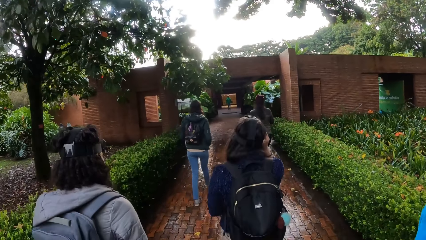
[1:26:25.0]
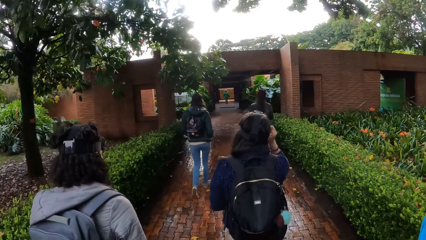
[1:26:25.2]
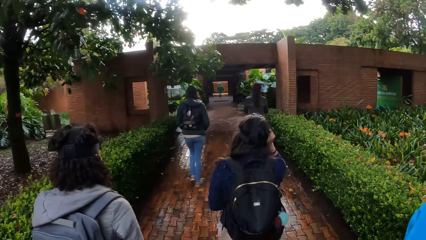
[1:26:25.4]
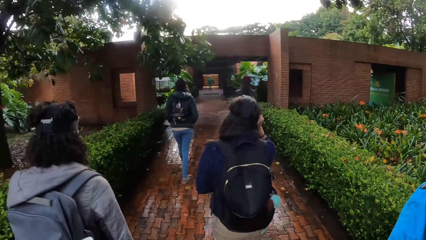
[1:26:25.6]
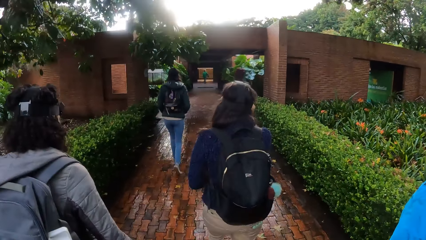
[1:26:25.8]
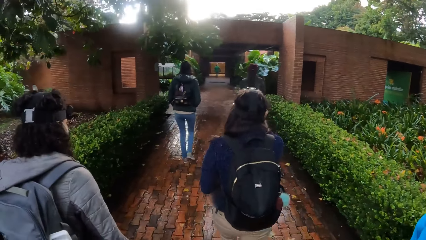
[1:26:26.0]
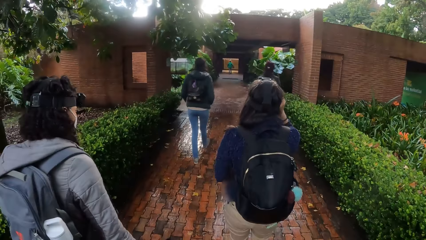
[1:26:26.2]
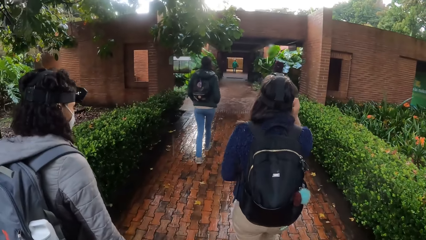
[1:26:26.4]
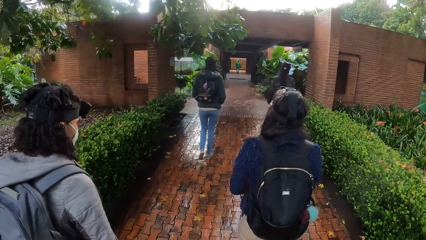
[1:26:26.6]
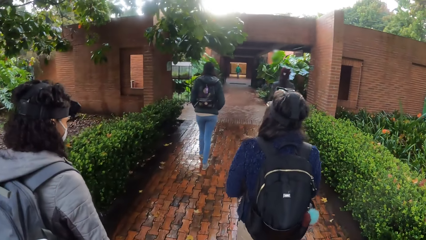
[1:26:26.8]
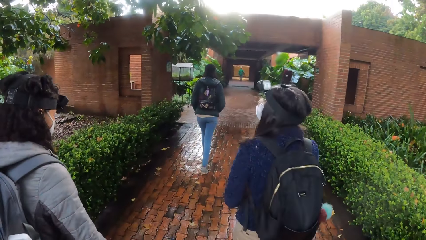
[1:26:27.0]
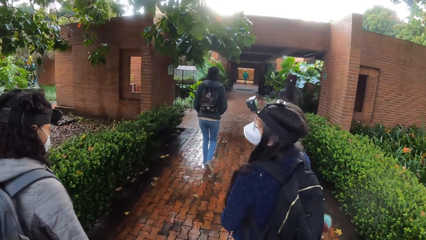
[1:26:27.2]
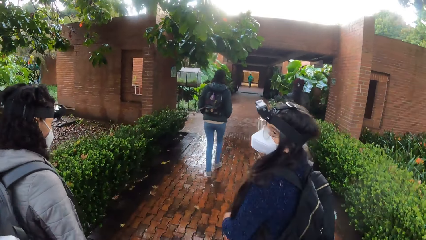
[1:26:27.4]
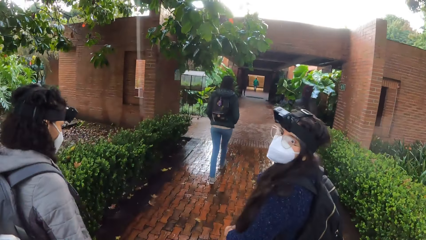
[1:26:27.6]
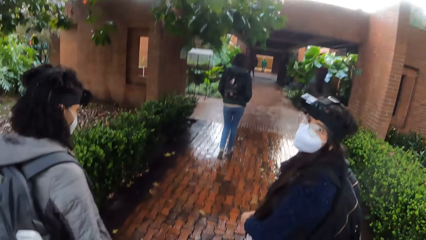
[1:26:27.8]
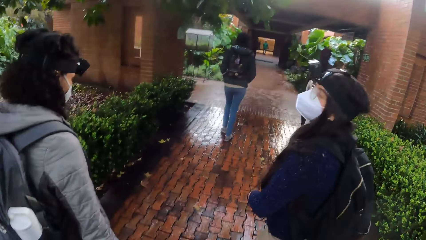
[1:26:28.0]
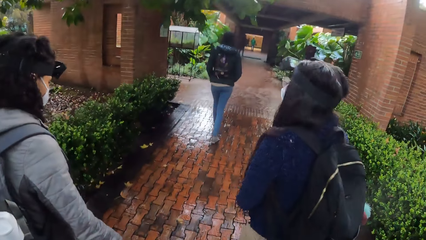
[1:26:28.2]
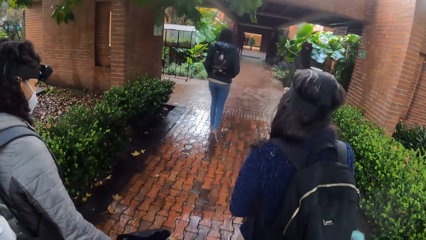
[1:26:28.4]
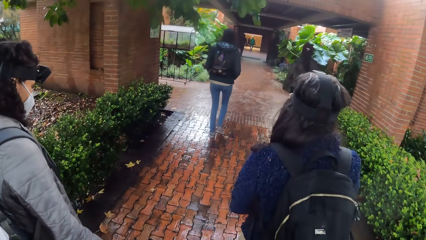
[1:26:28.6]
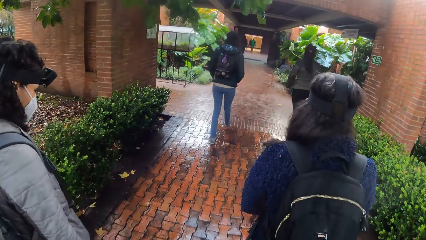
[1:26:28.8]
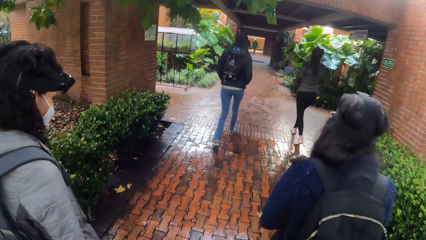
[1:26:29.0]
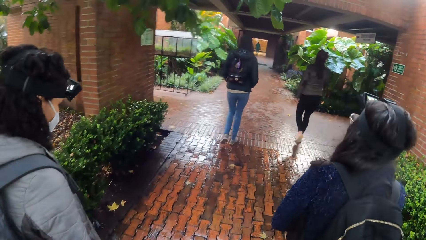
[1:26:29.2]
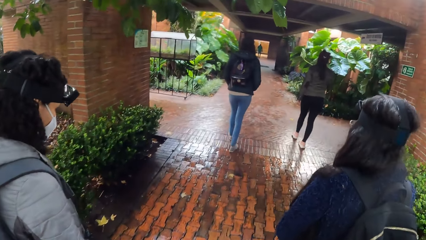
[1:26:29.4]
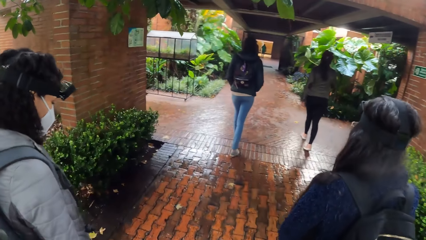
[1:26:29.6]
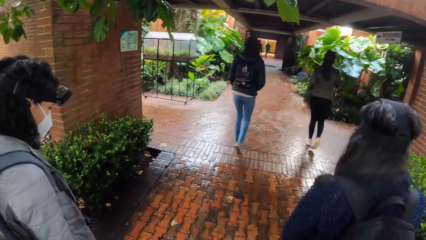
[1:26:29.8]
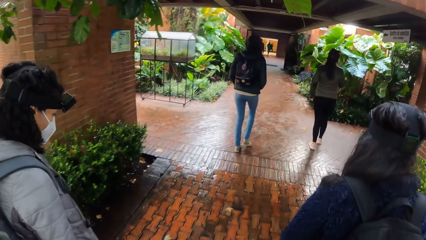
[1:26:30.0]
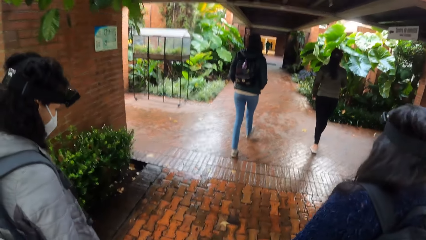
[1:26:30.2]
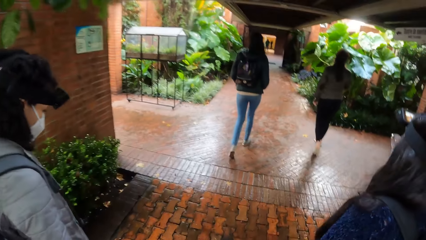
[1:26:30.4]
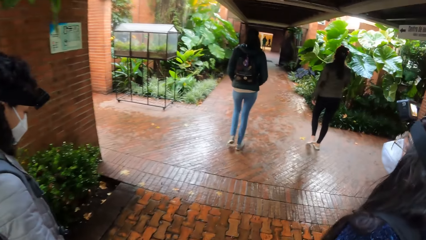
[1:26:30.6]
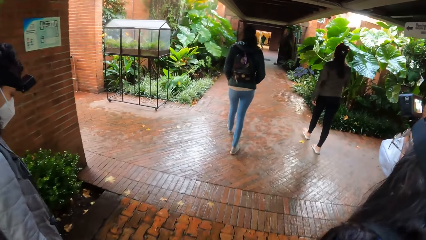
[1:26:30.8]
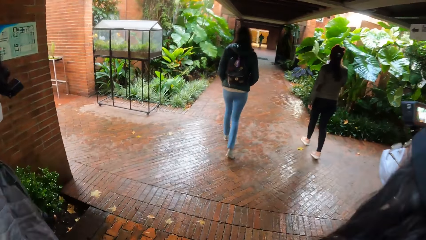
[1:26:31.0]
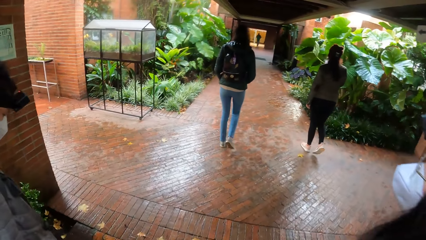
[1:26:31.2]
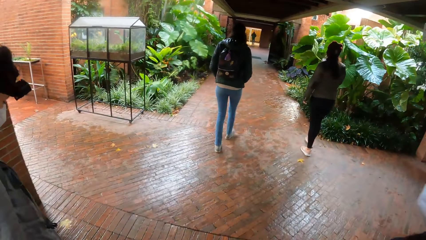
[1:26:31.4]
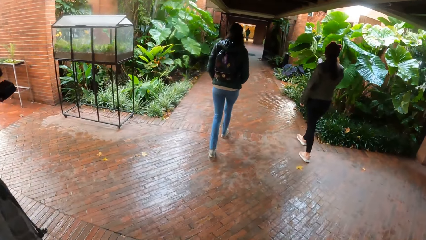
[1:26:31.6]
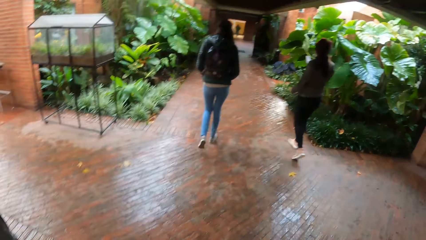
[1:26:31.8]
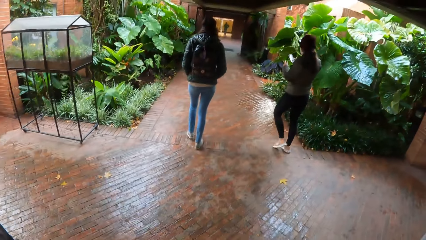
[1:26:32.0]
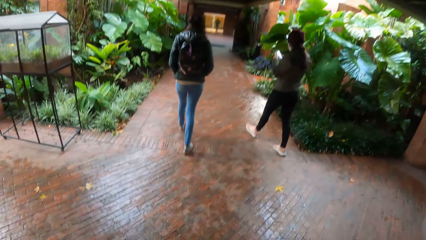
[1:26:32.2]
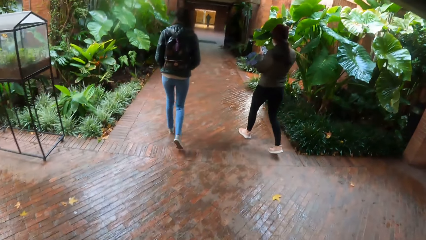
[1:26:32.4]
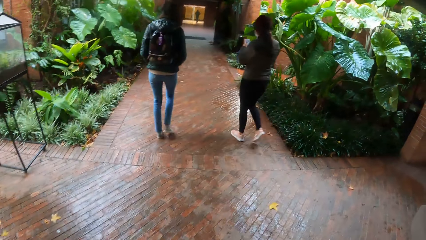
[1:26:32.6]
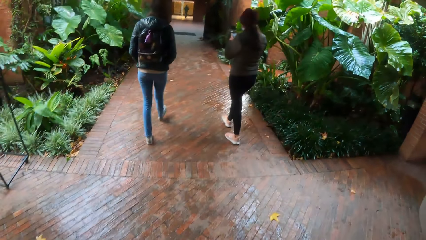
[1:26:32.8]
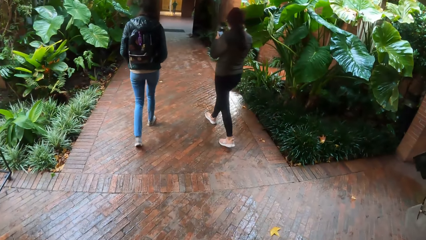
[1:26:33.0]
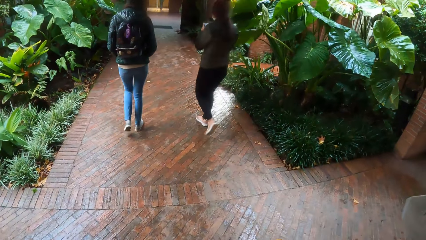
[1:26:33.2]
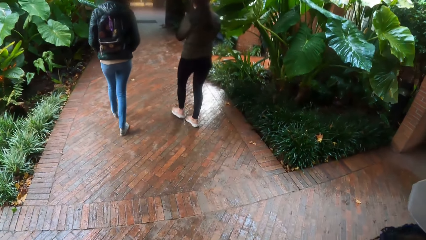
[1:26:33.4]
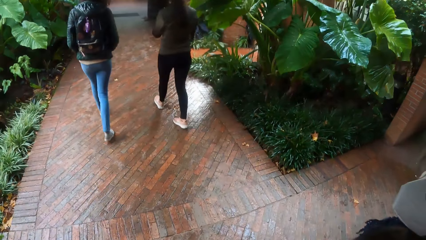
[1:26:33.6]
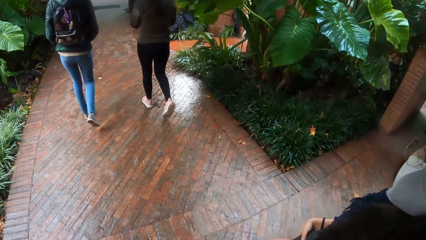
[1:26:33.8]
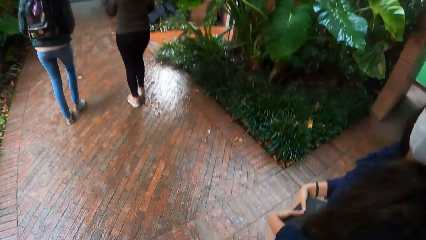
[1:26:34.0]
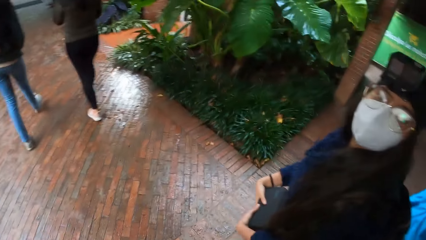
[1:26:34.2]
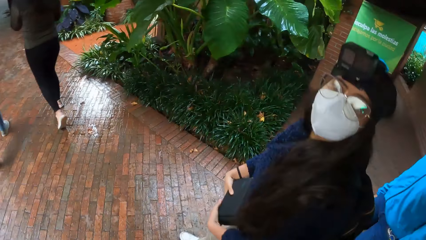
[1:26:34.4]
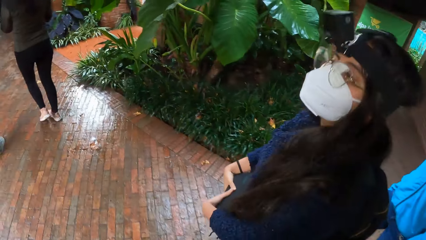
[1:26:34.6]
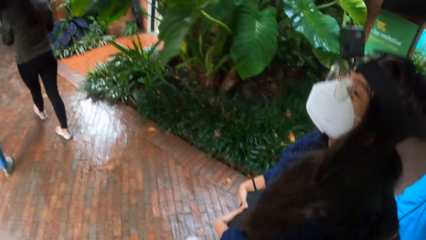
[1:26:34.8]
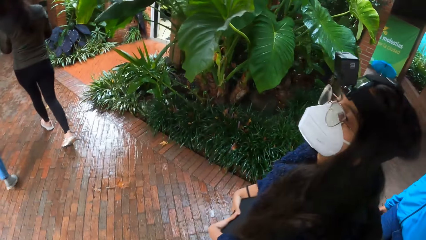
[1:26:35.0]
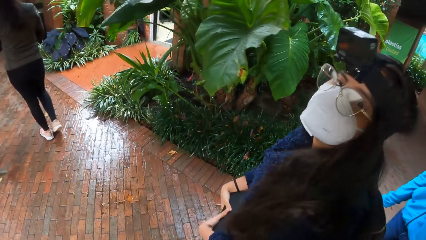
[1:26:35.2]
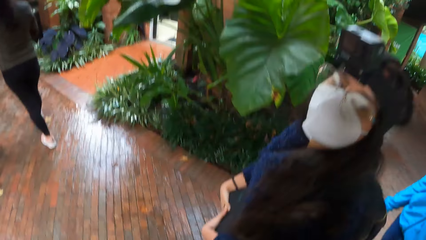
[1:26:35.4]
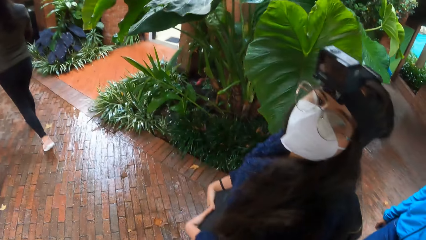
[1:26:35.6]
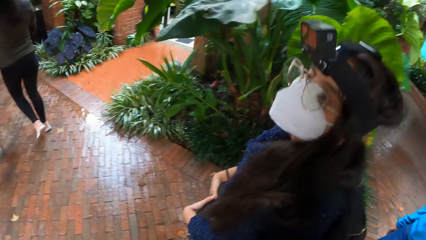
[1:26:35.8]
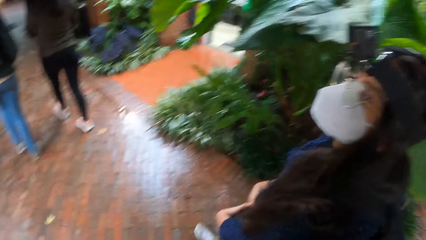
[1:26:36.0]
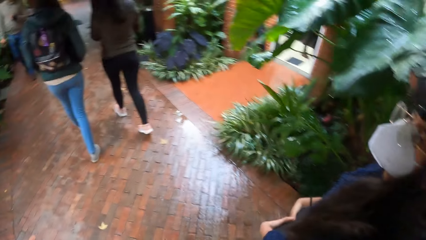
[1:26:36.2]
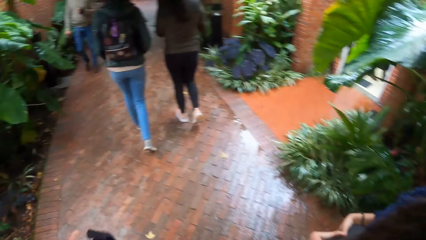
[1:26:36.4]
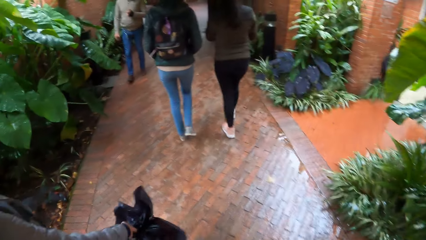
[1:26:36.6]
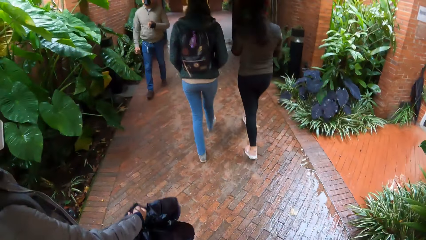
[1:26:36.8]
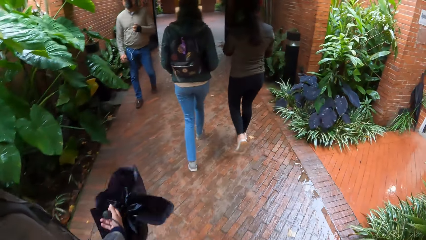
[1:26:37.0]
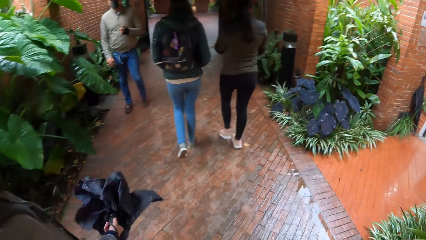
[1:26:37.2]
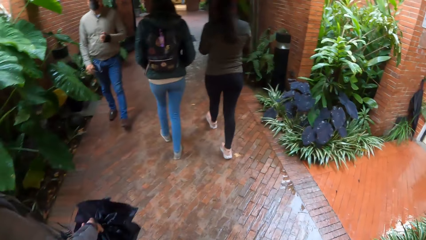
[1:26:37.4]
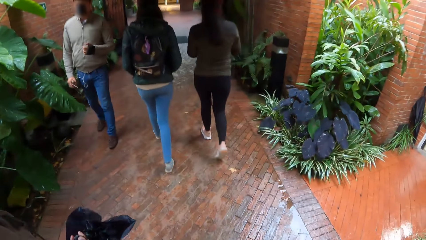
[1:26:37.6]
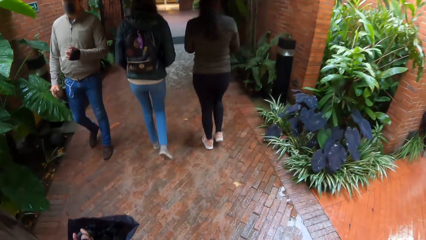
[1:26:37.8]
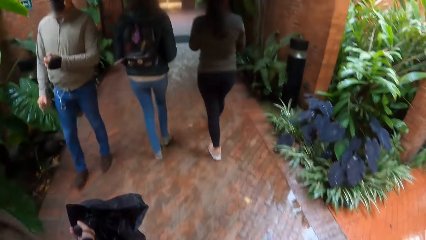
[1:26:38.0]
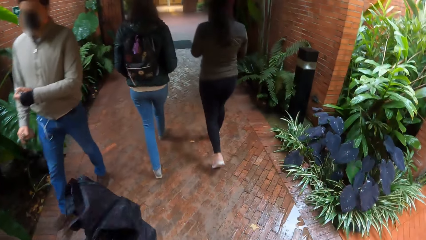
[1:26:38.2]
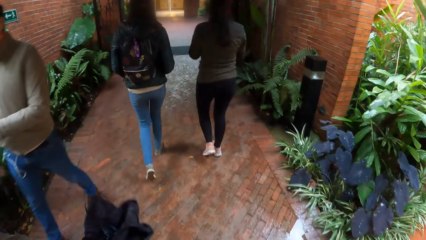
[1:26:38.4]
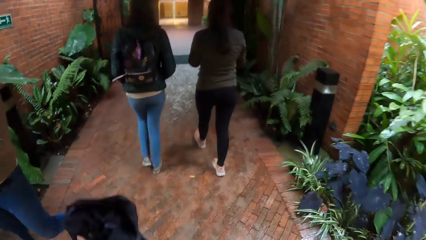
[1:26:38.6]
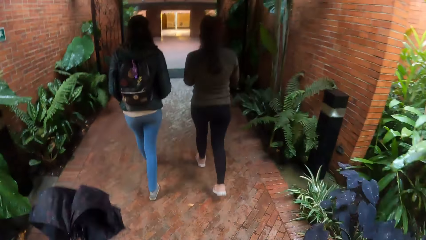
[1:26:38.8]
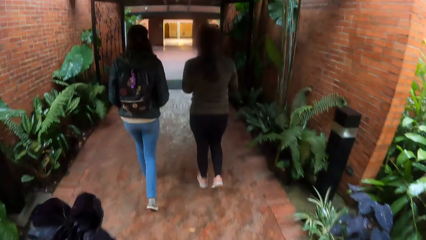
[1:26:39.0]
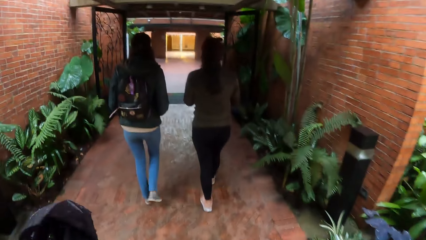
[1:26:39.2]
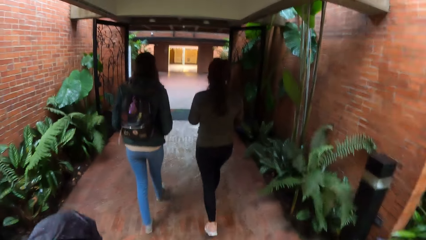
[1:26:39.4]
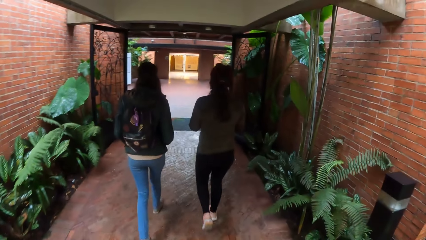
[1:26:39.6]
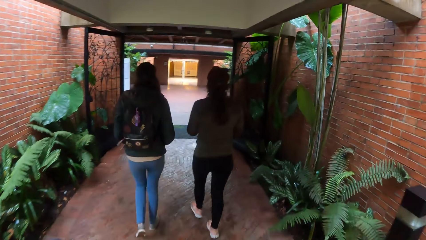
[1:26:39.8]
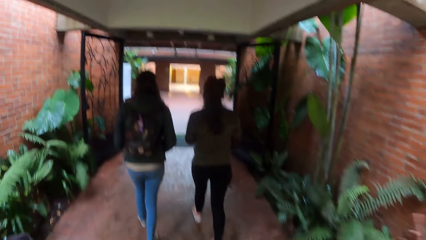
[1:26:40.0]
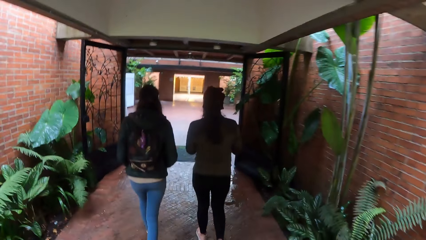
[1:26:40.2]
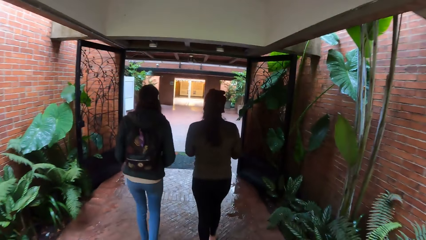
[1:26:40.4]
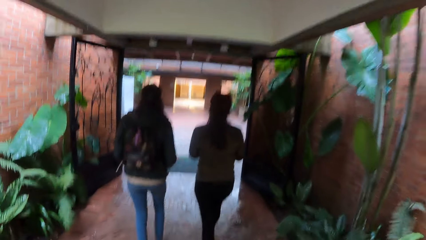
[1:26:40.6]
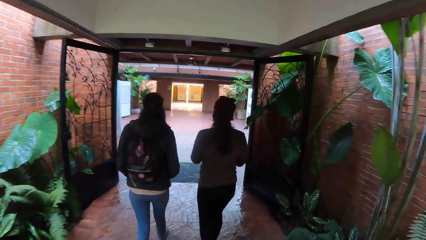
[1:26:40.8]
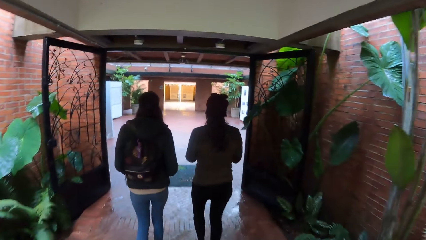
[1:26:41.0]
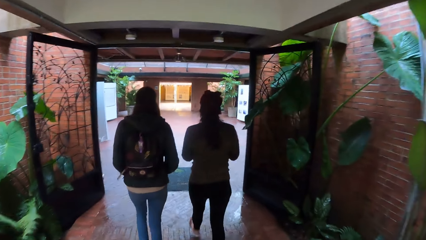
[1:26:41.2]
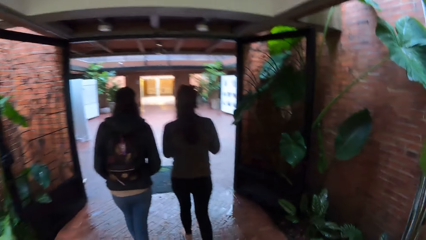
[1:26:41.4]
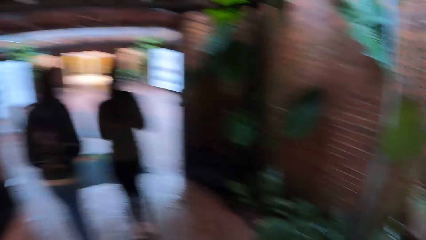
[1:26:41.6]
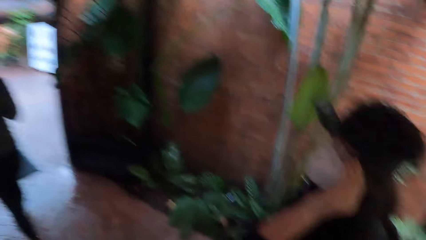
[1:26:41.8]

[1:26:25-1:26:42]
The woman adjusts the eyeglass on her face with her right hand. The camera wearer interacts with the woman. They walk into a building with the group of people. Another woman operates the phone with her two hands. The camera wearer interacts with the first woman. A third woman swings the umbrella in her right hand. A man walks the camera wearer, the first woman, the third woman, and the second woman.
